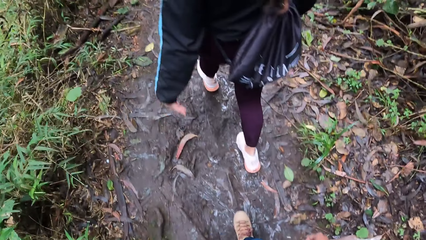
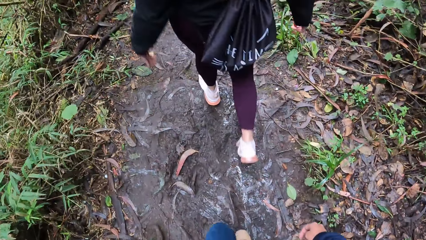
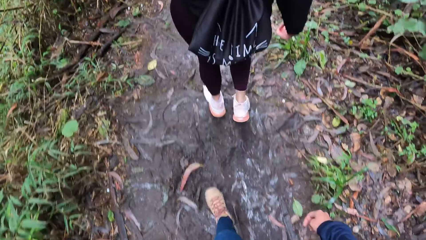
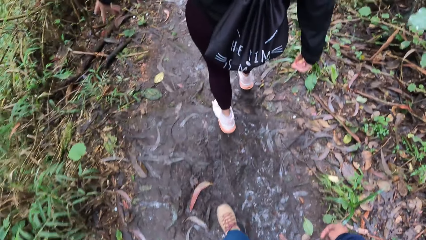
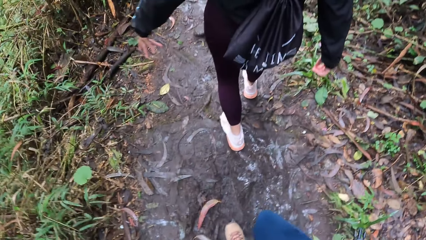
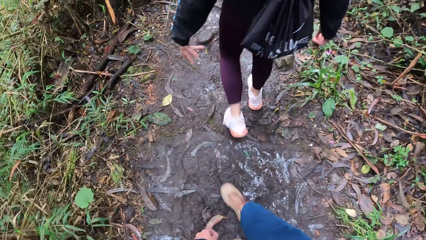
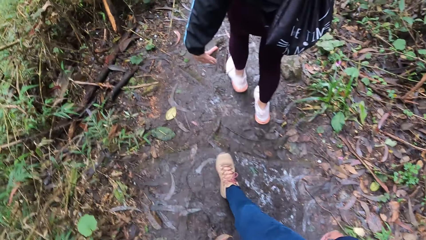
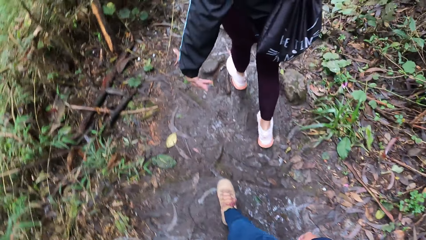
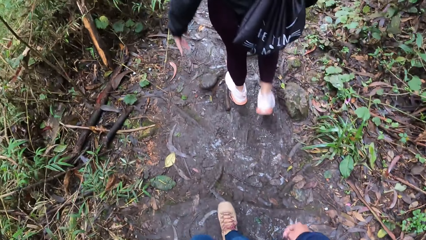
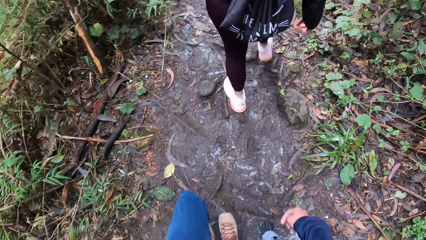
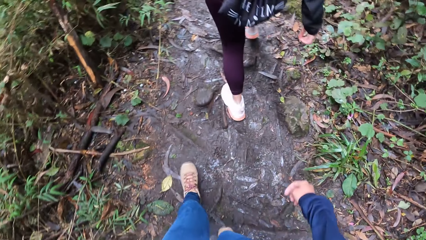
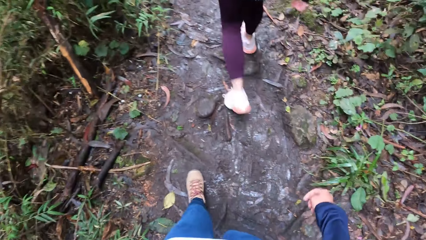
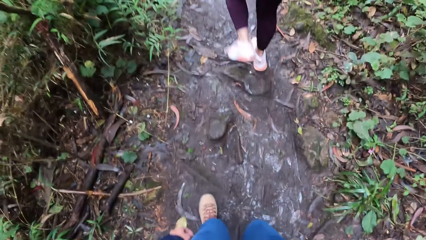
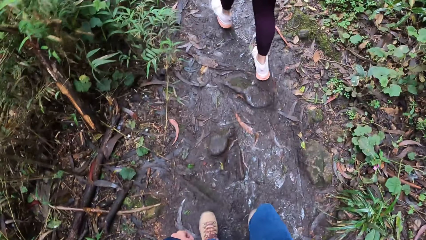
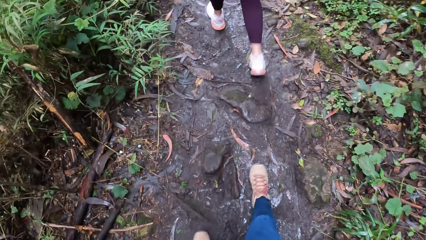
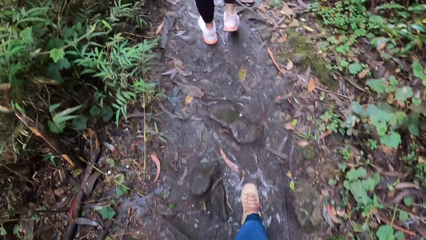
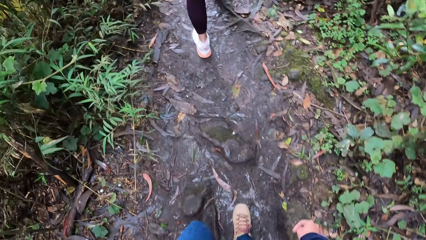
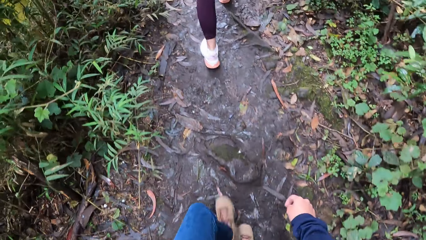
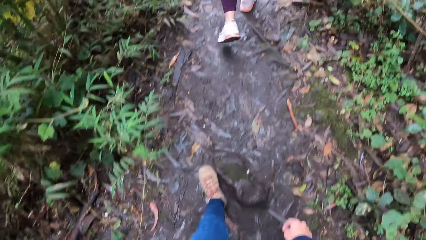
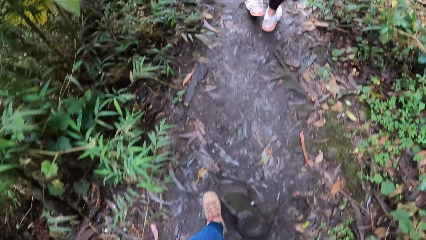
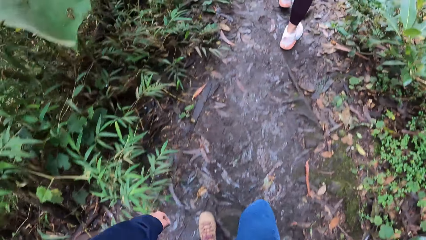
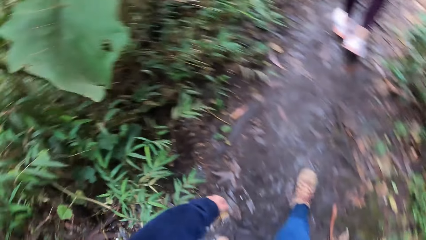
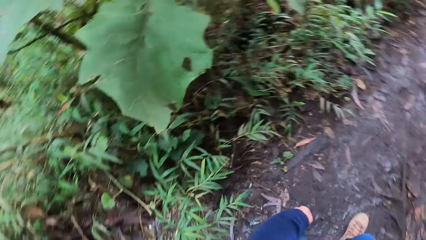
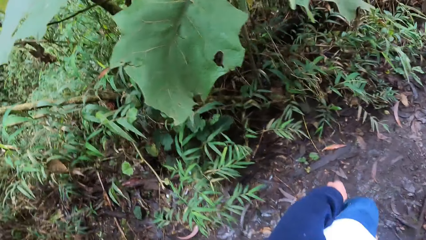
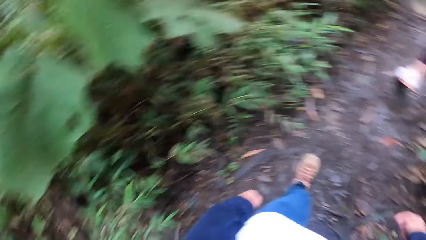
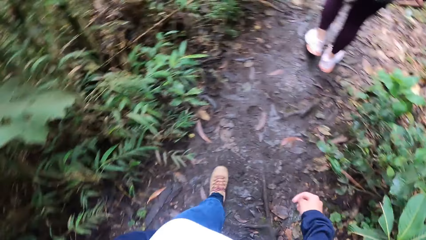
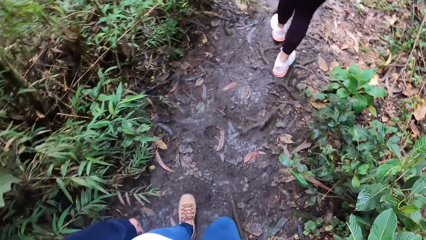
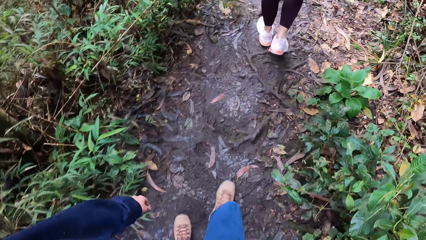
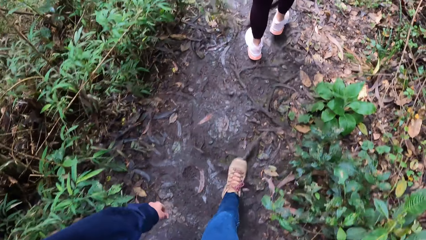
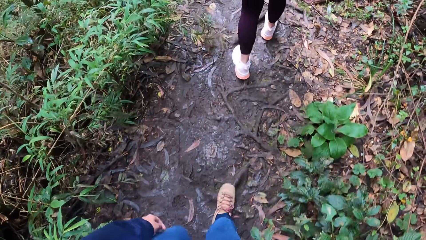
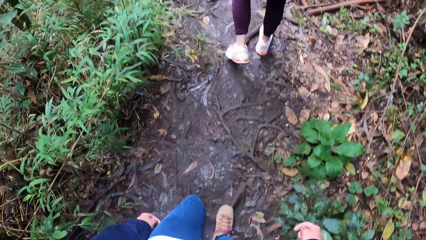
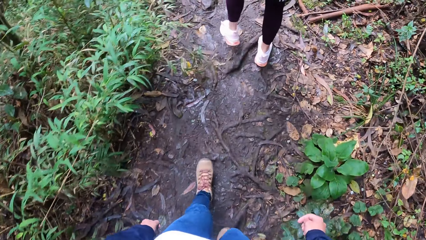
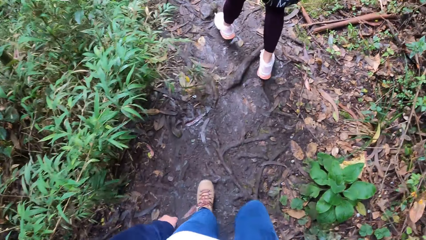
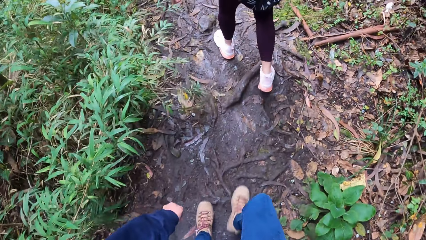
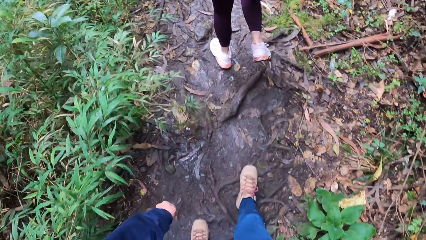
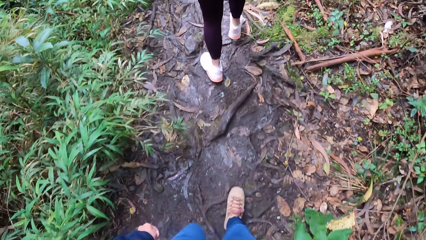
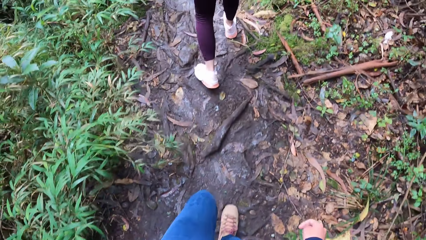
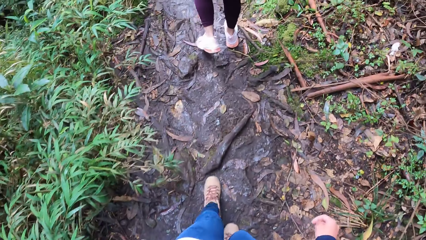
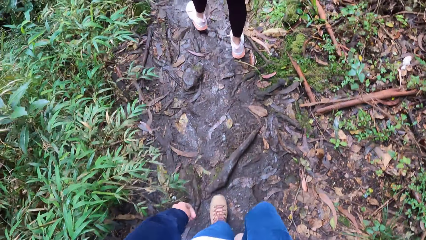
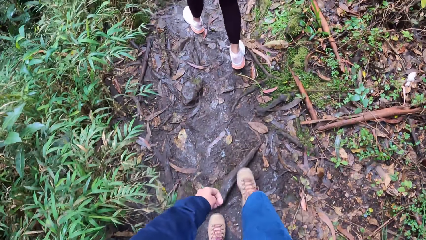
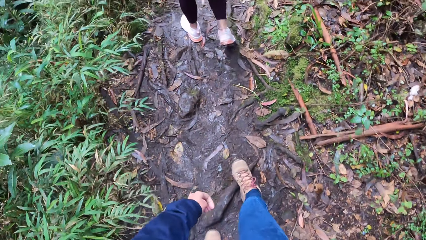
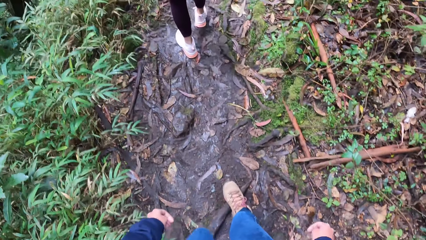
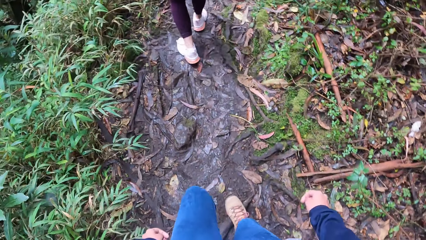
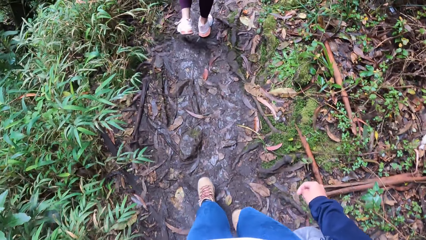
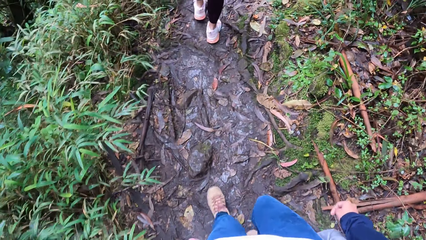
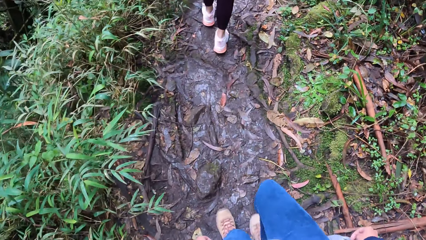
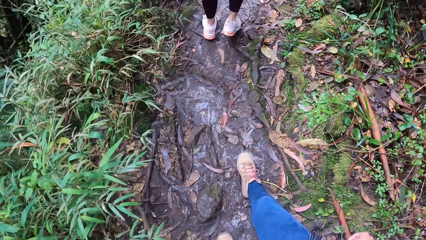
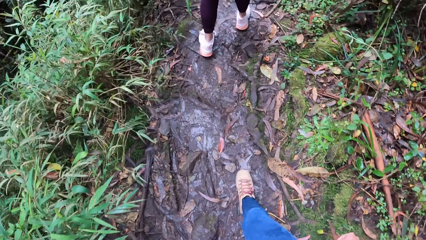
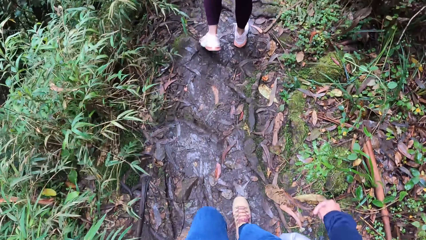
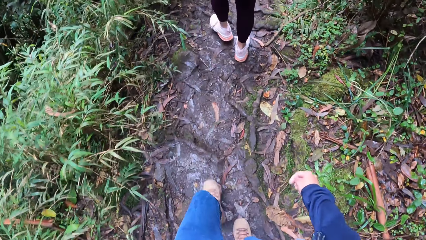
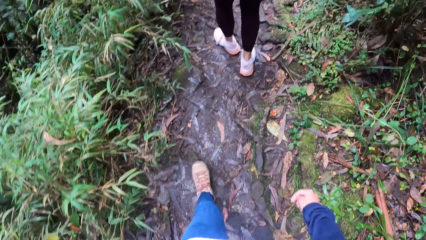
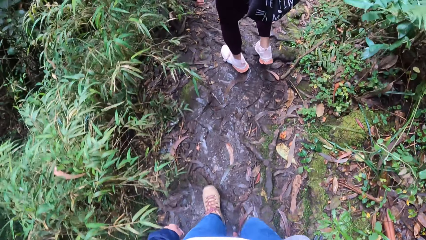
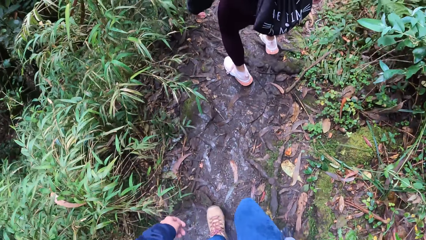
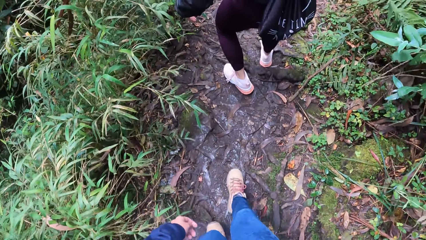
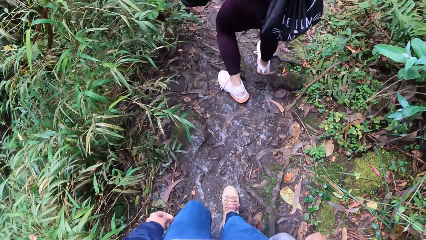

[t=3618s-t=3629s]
The camera wearer looks around the forest and walks down the forest path.

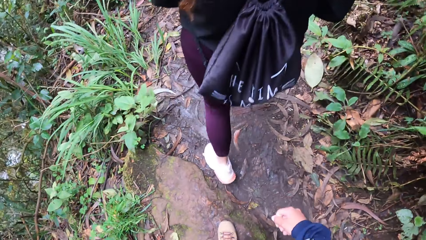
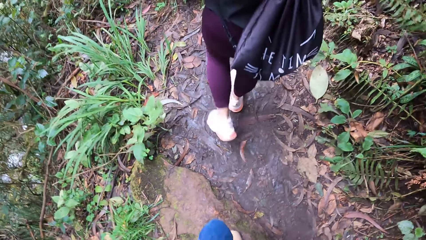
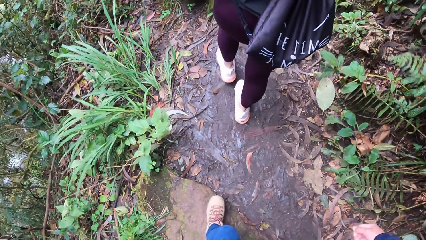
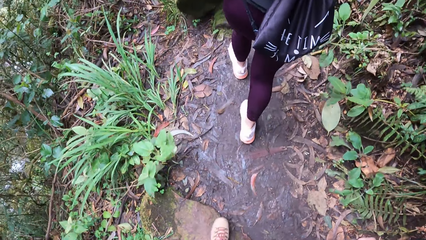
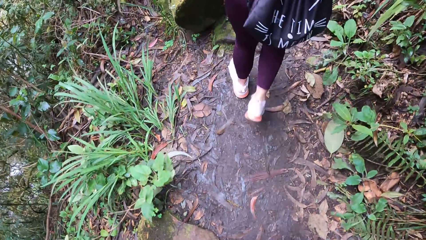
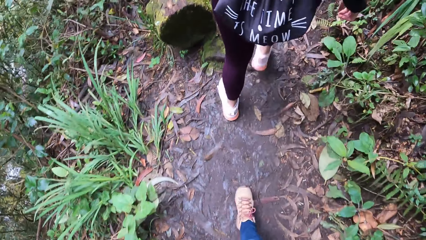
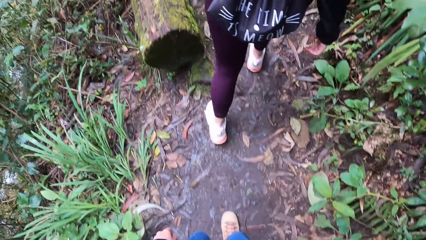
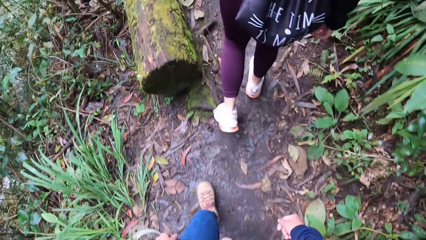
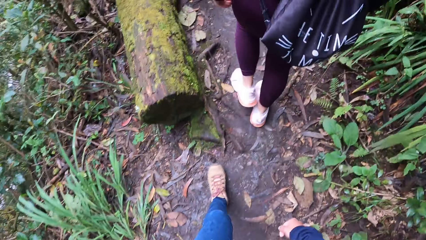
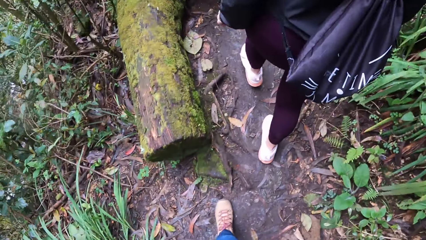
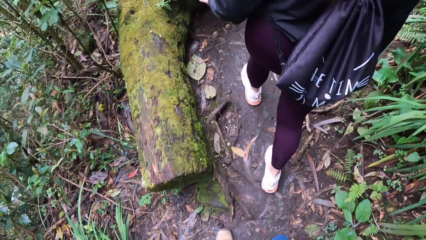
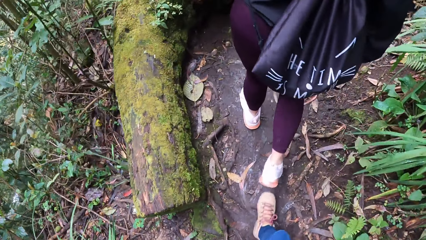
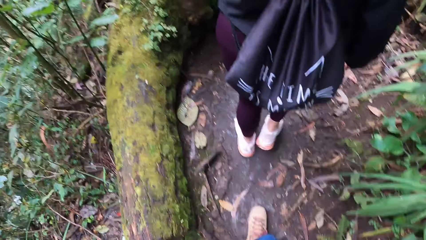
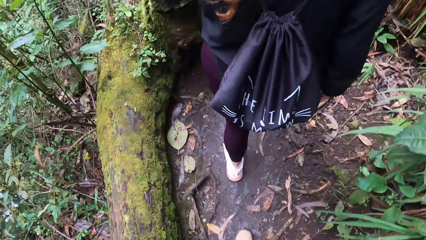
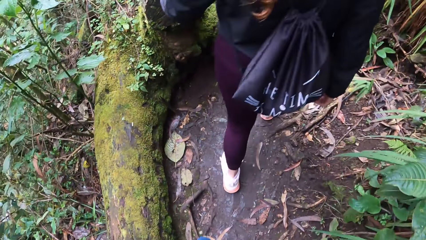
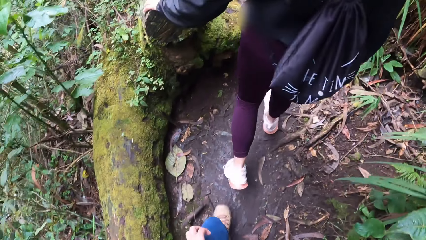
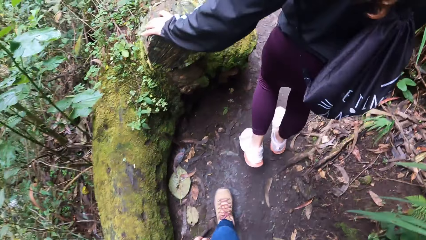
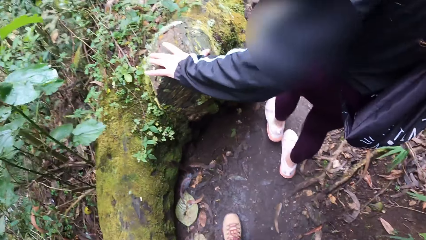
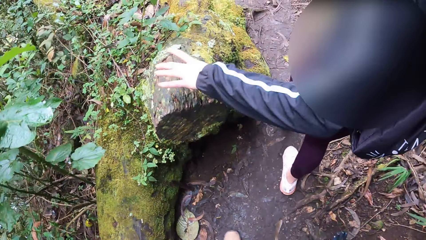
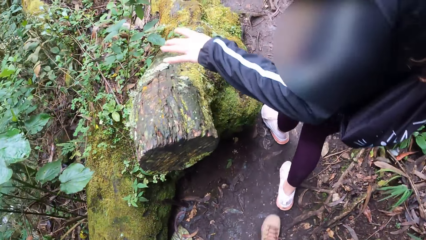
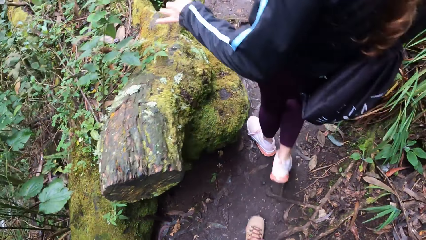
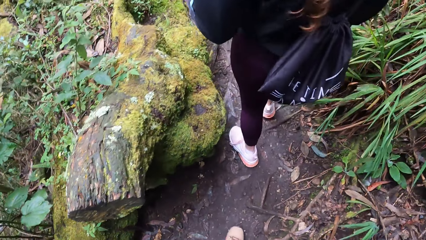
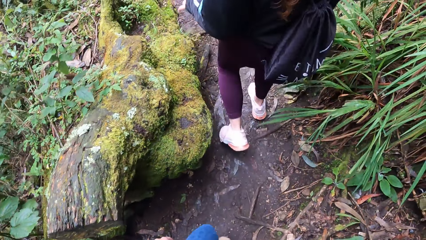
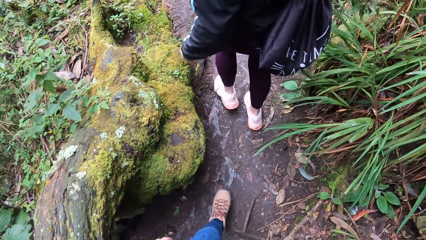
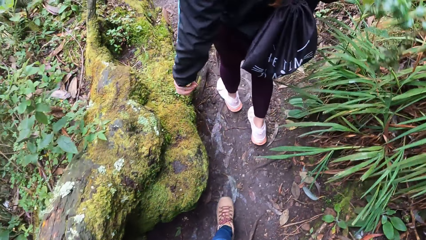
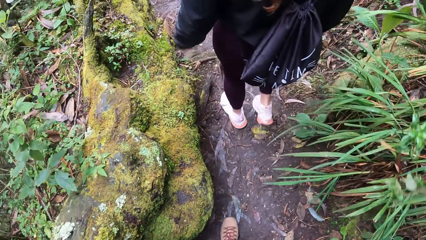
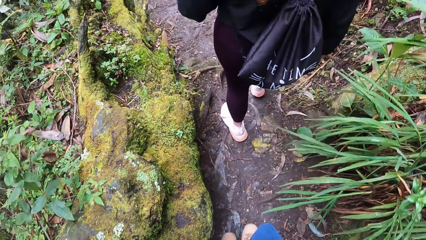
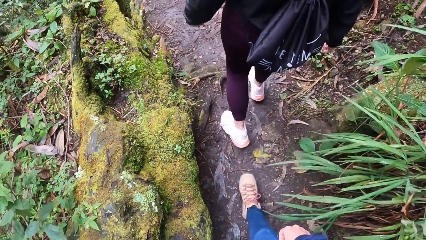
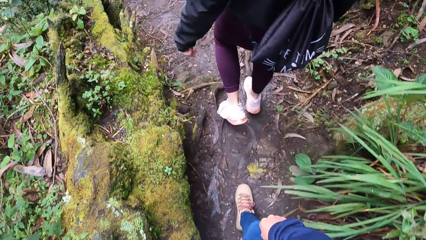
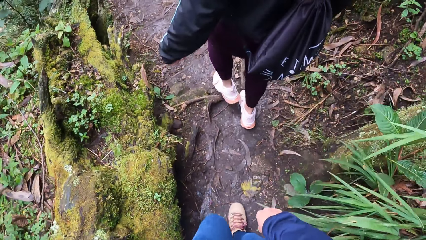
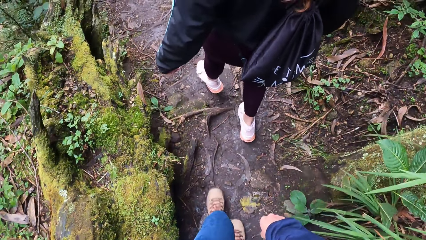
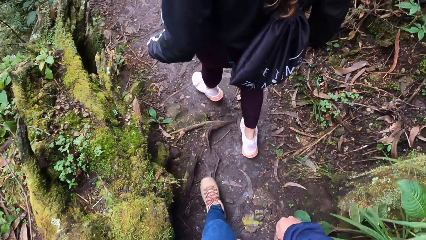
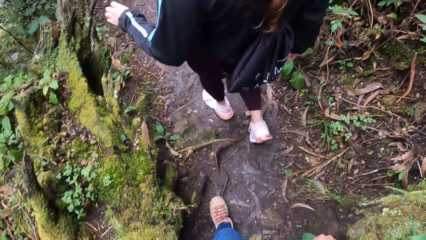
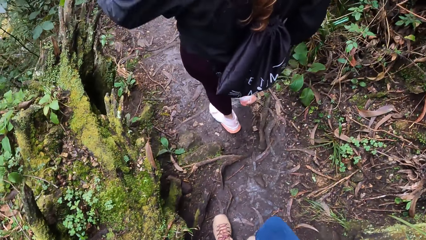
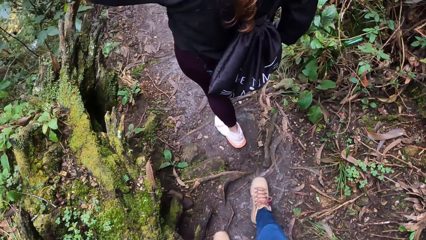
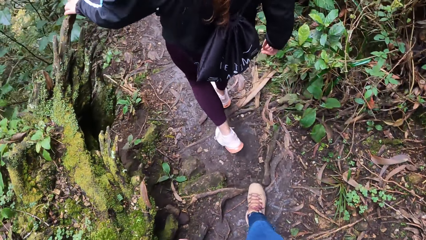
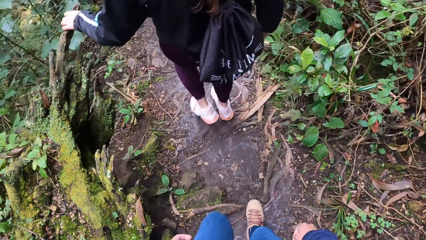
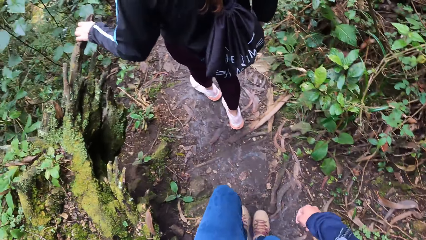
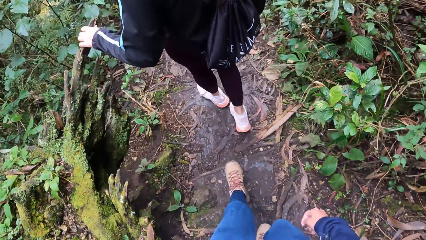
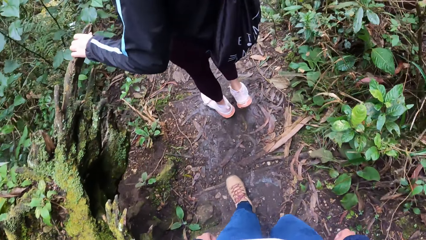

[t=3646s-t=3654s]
The woman places her left hand on a wood. The woman holds the wood with her left hand.
